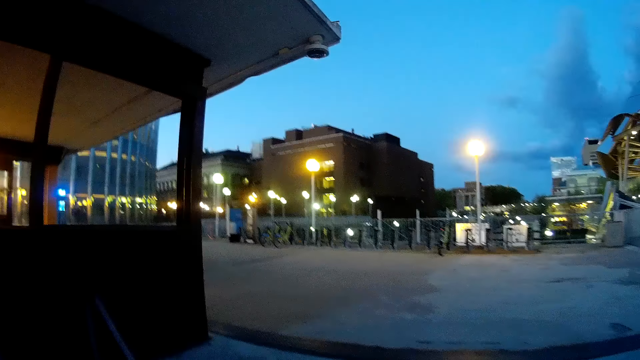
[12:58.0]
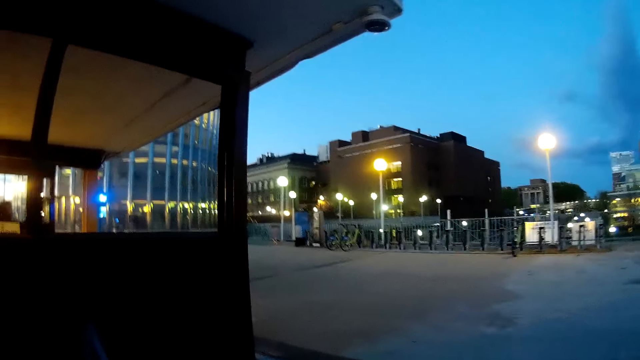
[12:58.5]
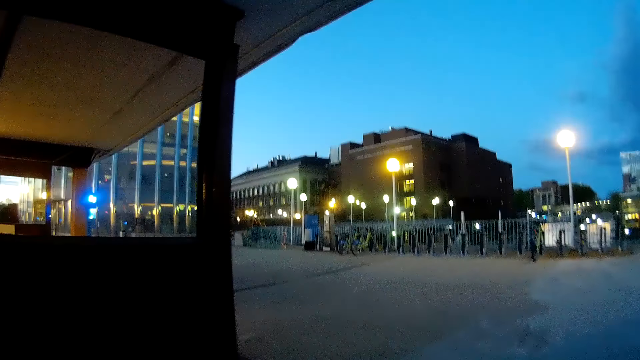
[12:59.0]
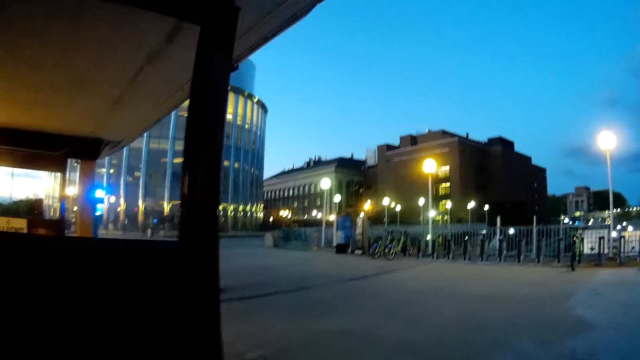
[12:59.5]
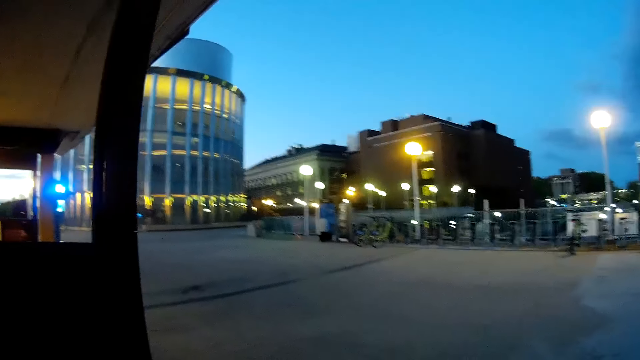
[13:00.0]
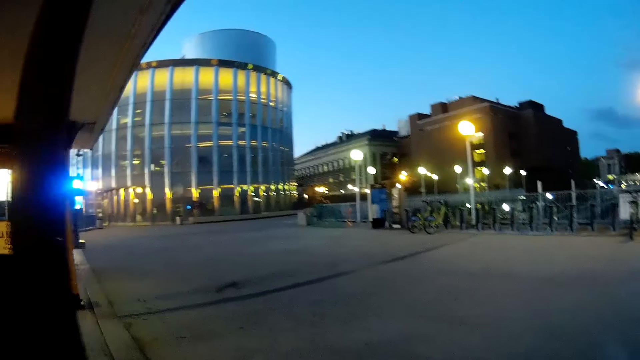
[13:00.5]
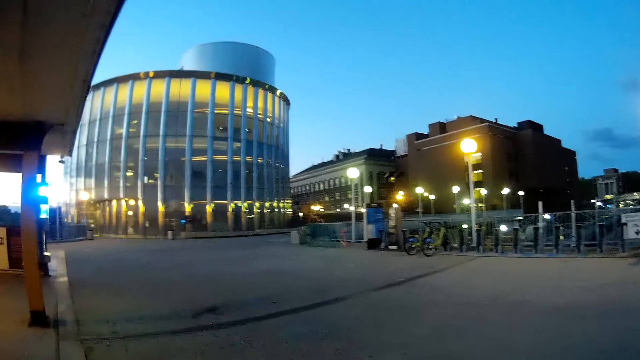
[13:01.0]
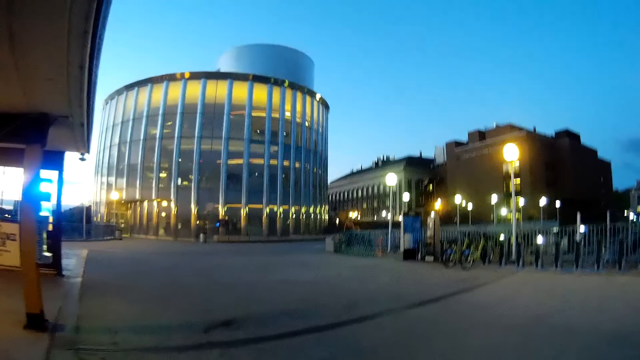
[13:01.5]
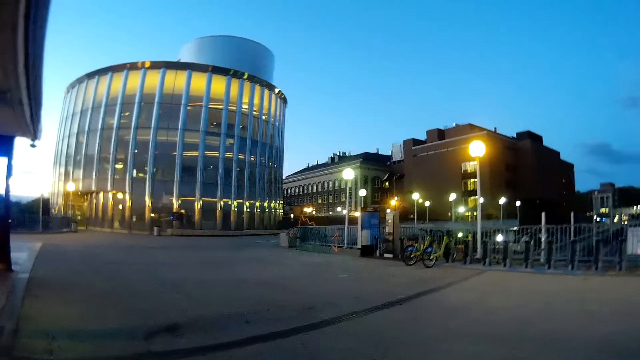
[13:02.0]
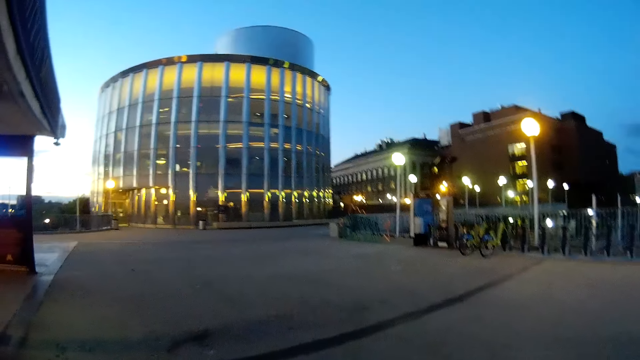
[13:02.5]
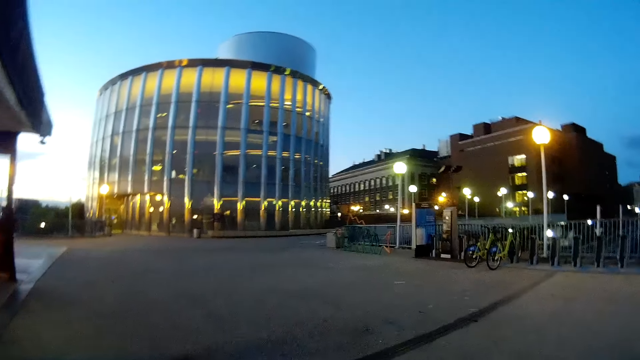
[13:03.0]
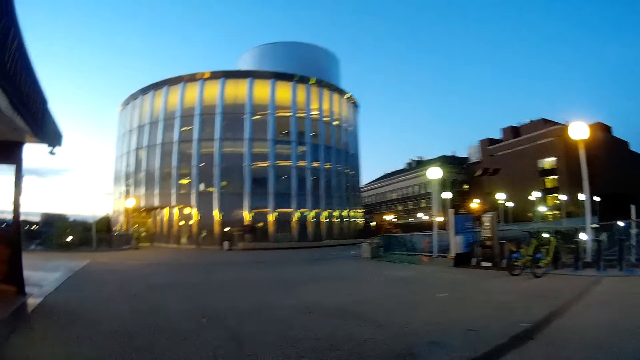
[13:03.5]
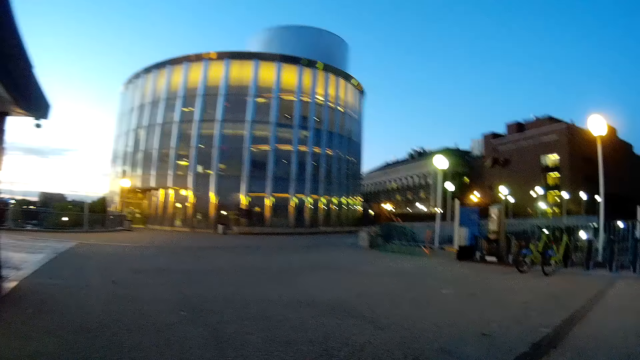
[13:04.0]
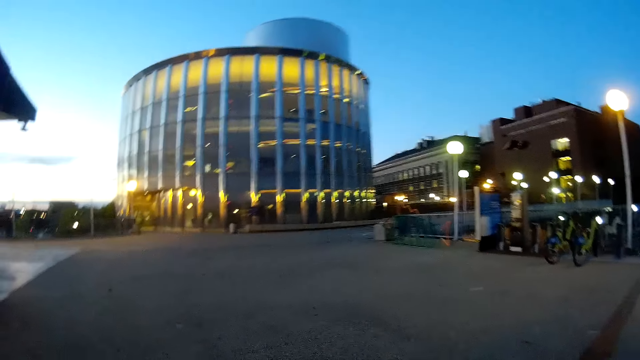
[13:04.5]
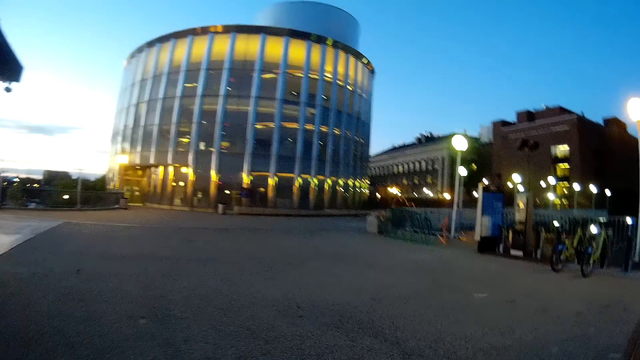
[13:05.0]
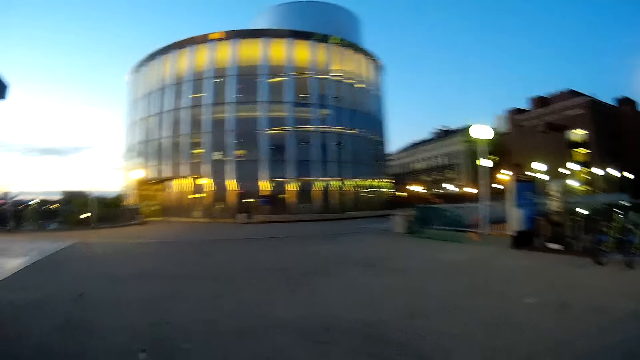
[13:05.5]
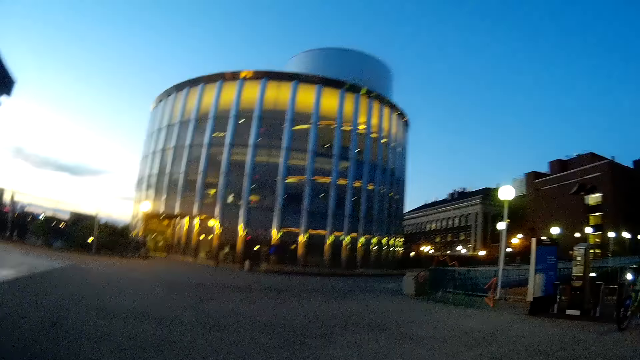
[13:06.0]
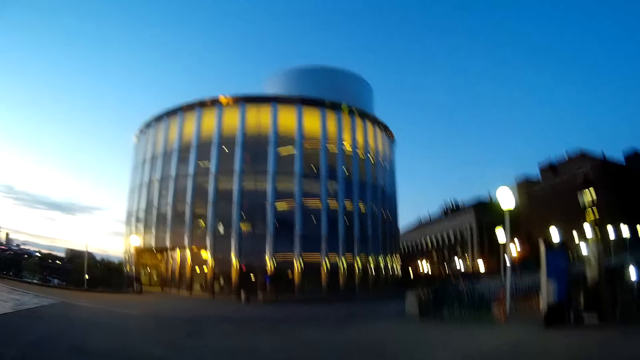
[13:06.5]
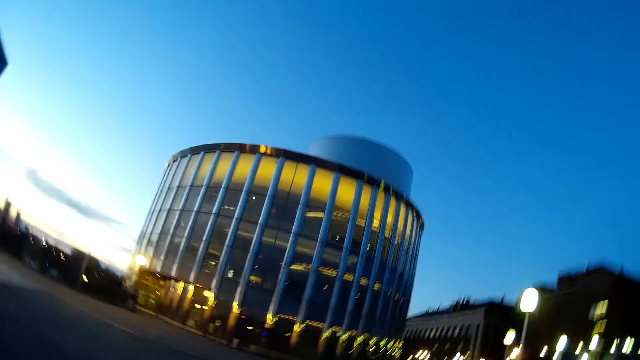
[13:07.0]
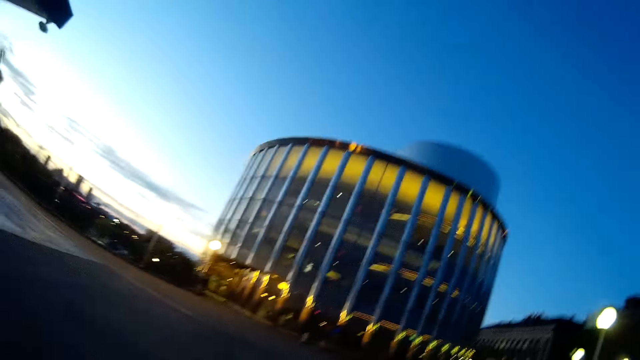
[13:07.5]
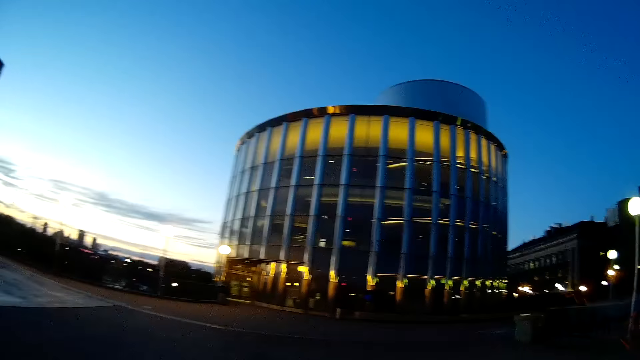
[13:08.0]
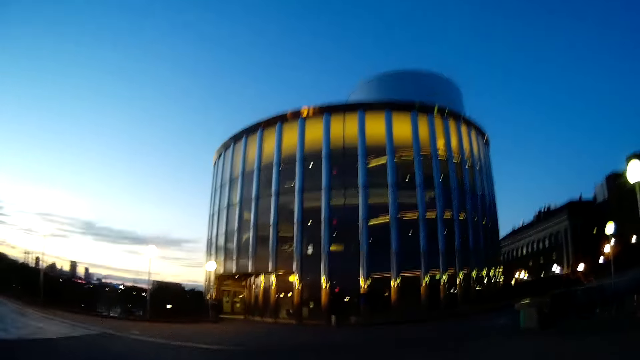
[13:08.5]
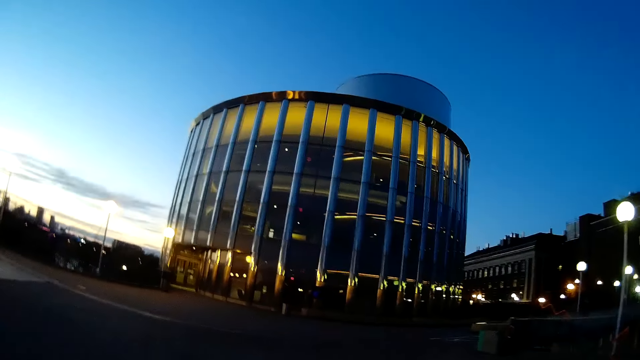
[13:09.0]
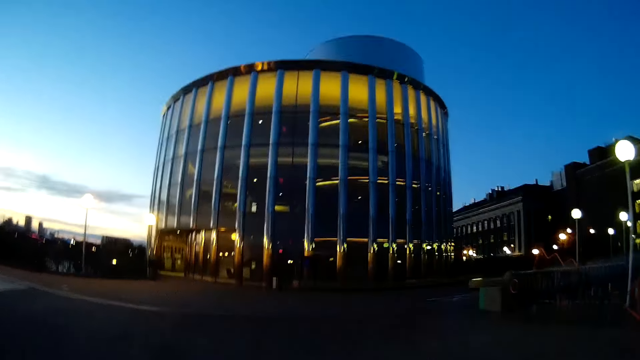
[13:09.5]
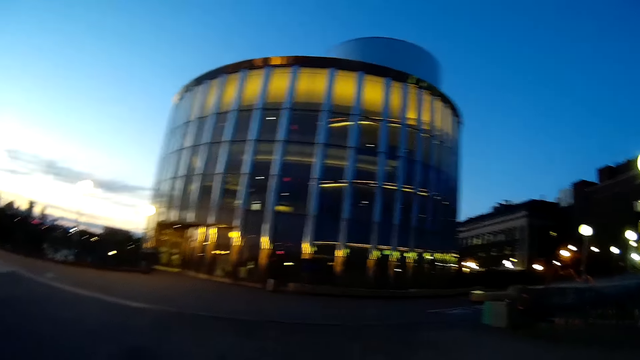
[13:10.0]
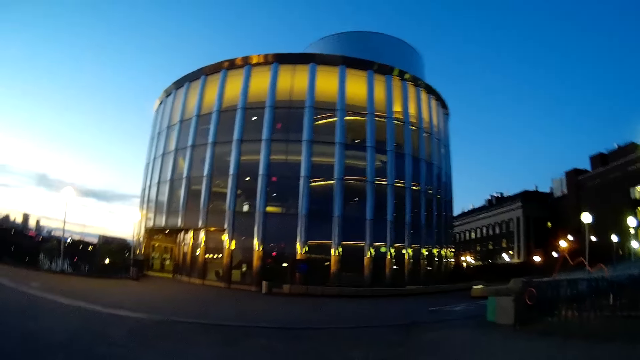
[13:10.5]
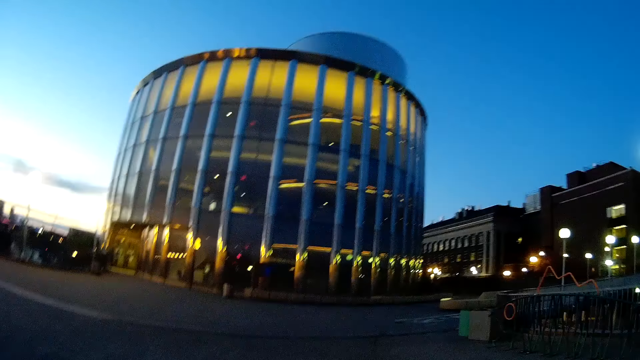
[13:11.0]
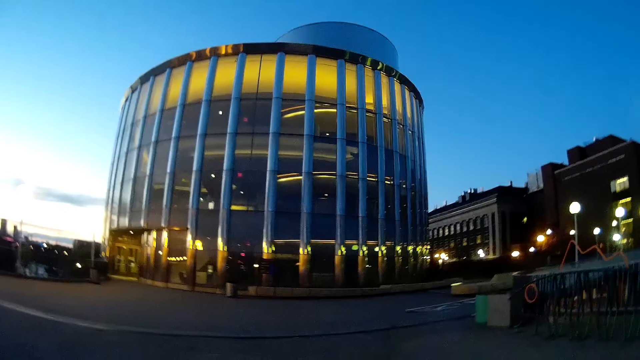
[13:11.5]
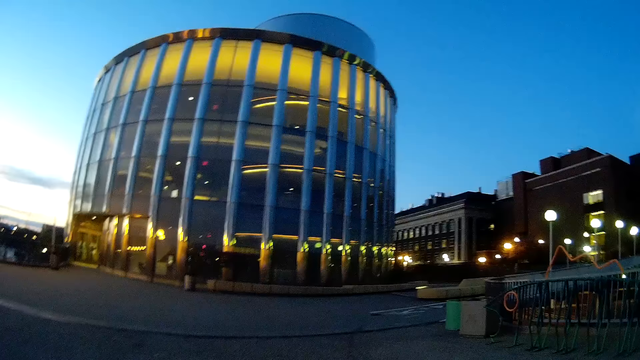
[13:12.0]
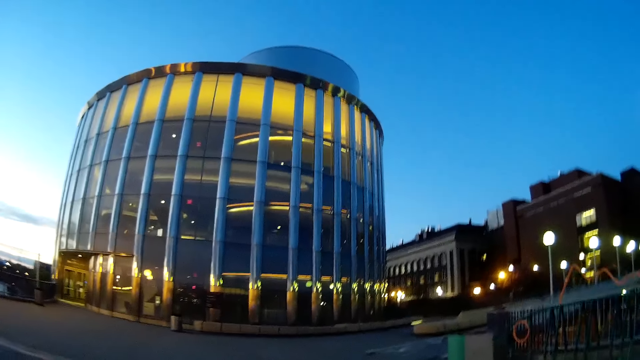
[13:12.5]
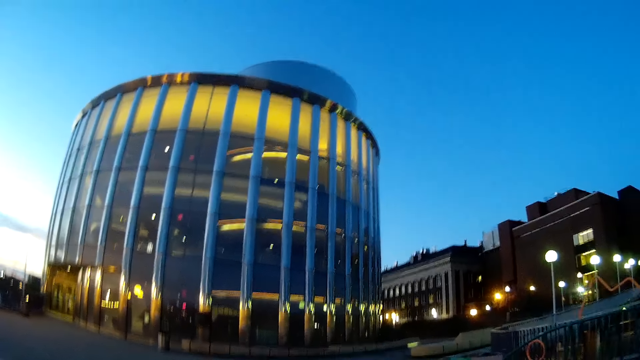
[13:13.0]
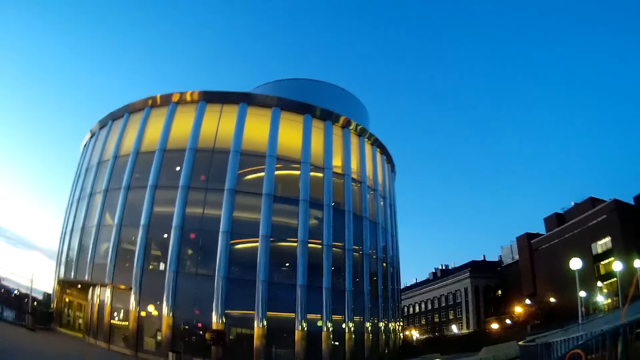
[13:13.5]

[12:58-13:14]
The woman converses with the camera wearer. The camera wearer talks.

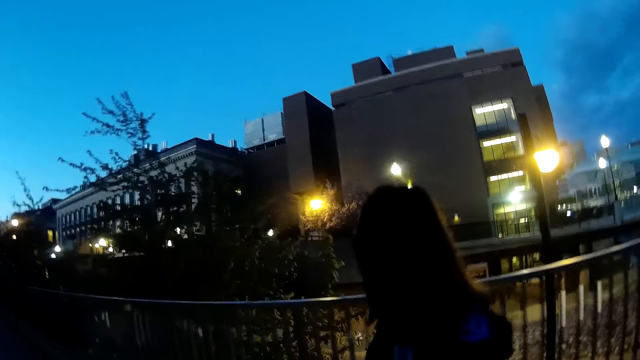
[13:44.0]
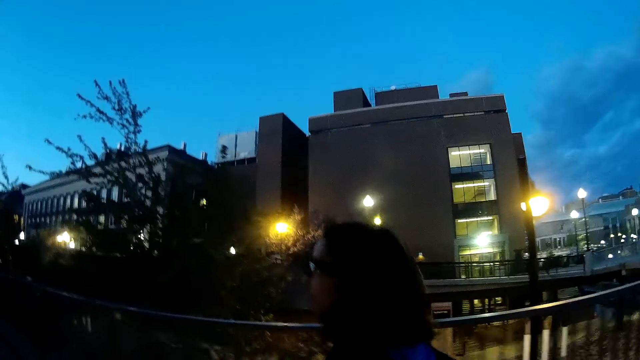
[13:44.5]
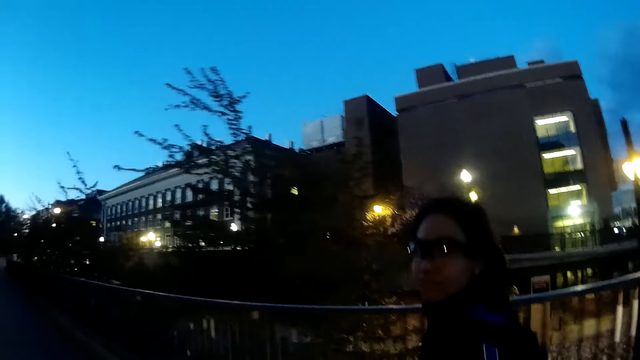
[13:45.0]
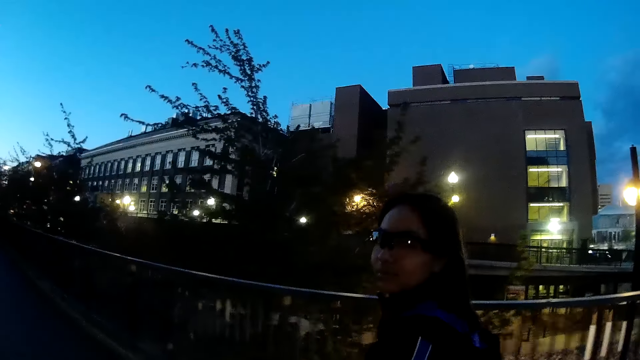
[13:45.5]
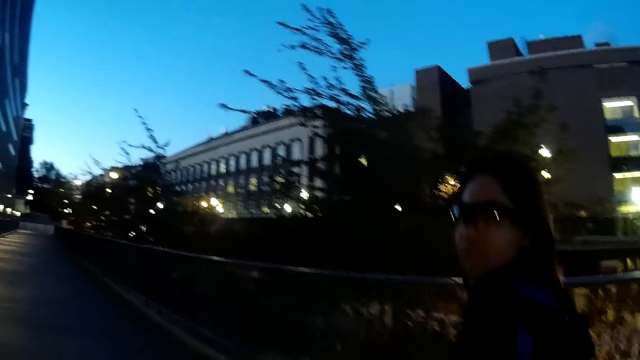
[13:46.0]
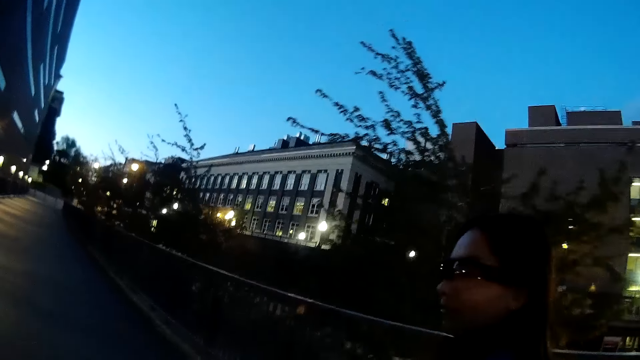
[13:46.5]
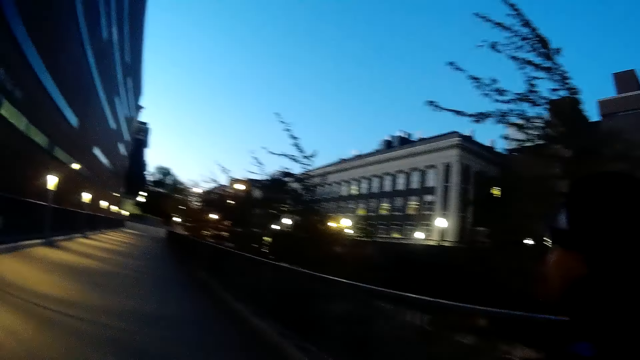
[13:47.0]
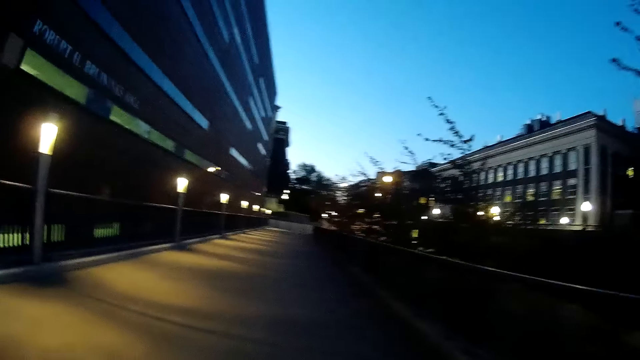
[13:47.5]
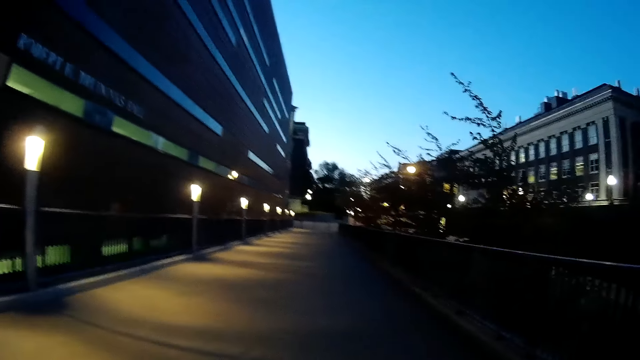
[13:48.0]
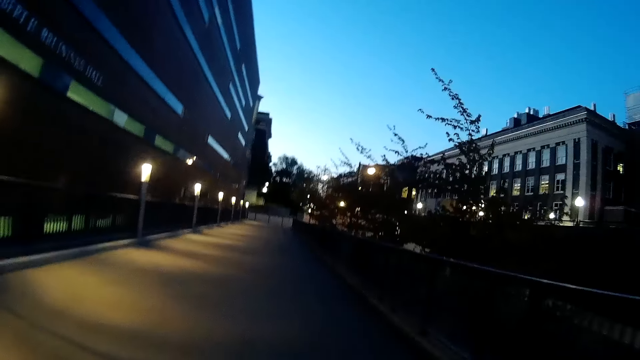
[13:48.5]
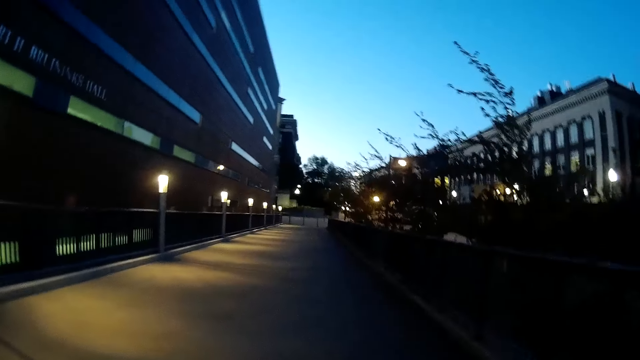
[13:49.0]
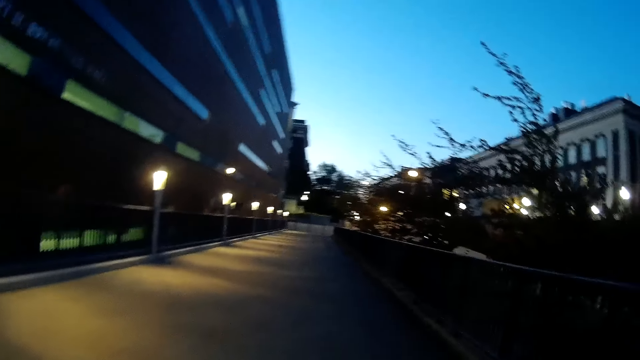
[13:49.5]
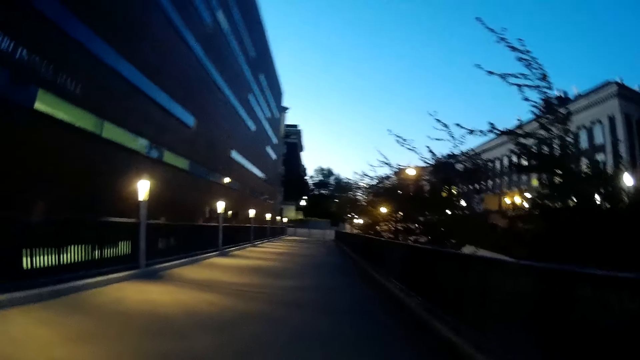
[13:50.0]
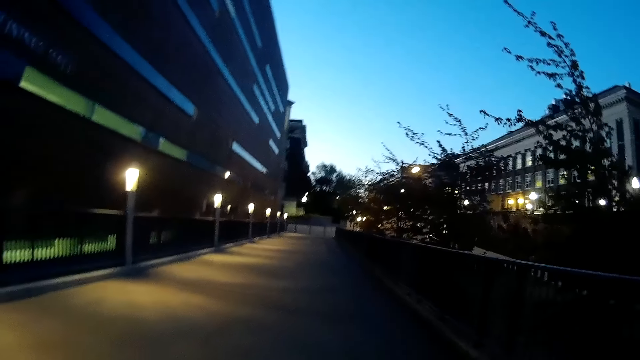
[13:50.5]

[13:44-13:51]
The camera wearer talks to the lady.
